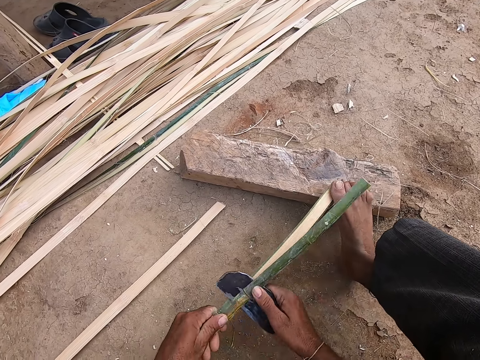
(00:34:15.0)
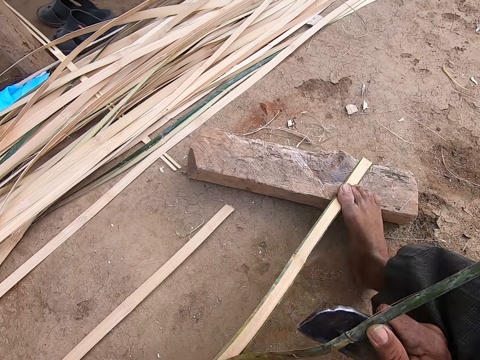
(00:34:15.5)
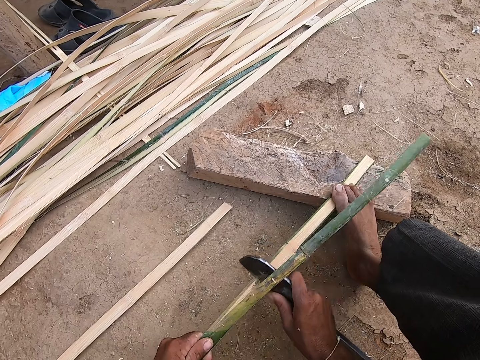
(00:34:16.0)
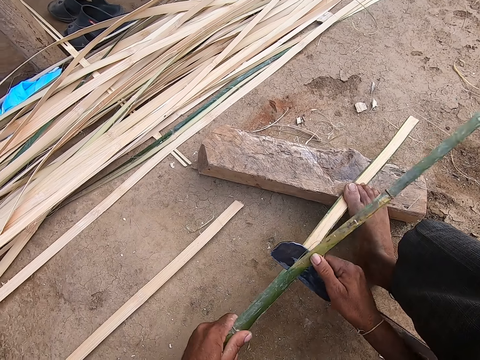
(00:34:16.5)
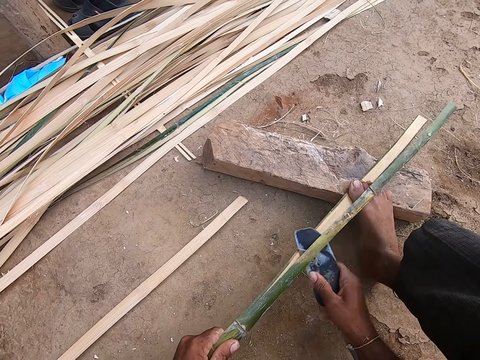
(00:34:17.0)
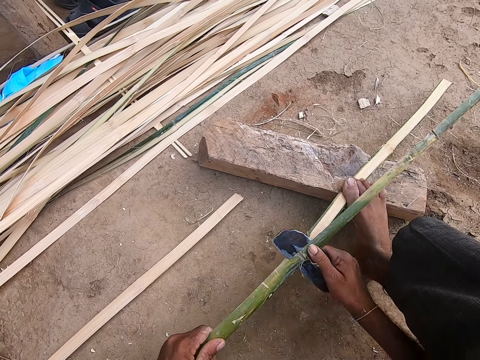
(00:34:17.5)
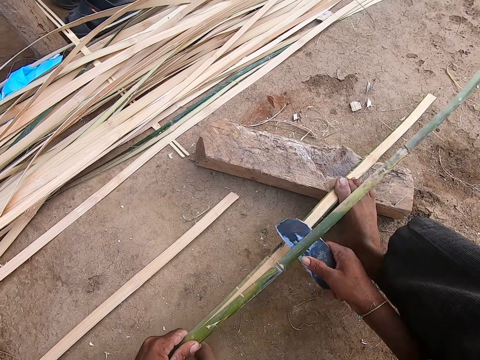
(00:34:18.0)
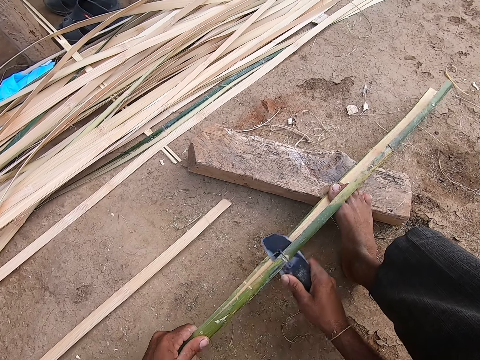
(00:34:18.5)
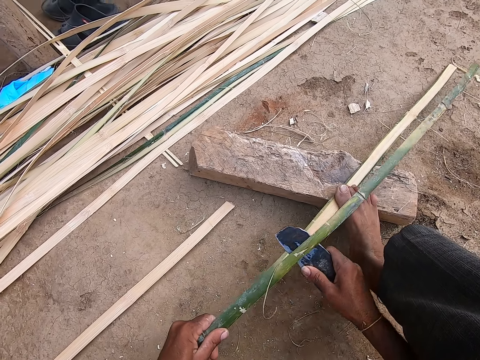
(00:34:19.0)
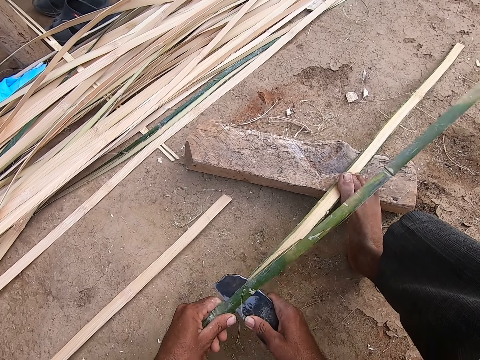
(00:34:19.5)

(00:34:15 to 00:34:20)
The camera wearer steps on another piece of reed. They cut the reed with the knife.

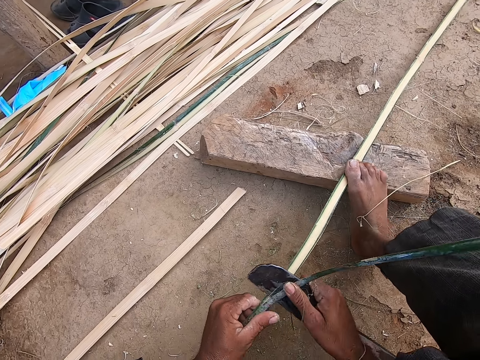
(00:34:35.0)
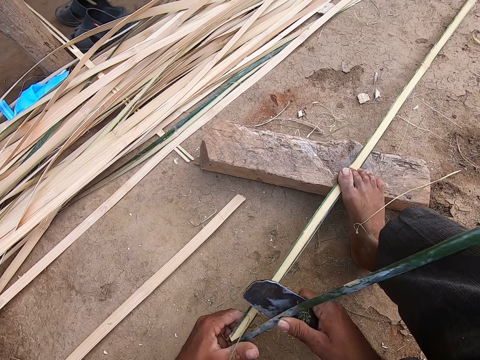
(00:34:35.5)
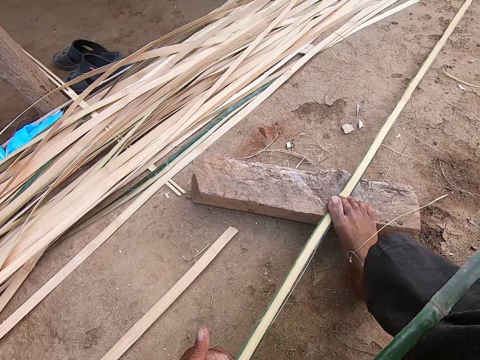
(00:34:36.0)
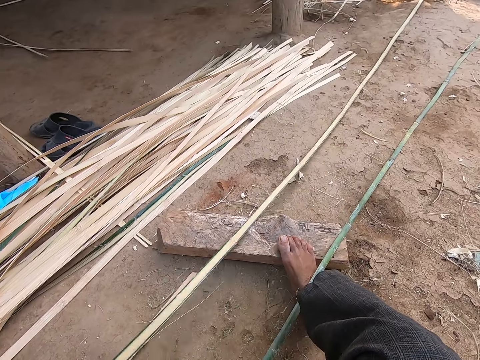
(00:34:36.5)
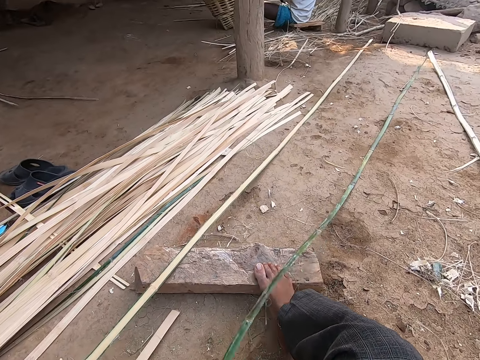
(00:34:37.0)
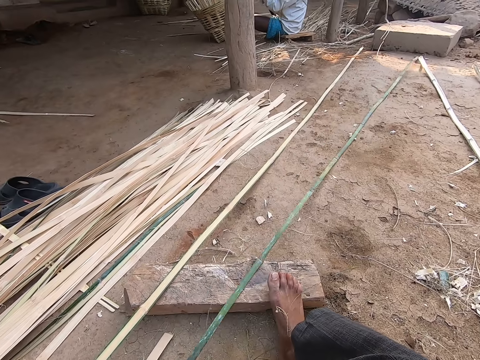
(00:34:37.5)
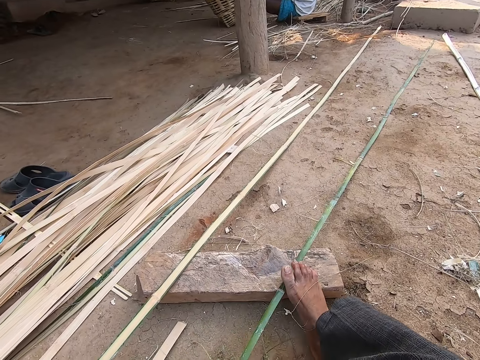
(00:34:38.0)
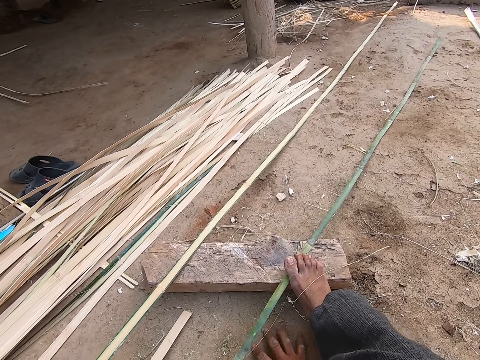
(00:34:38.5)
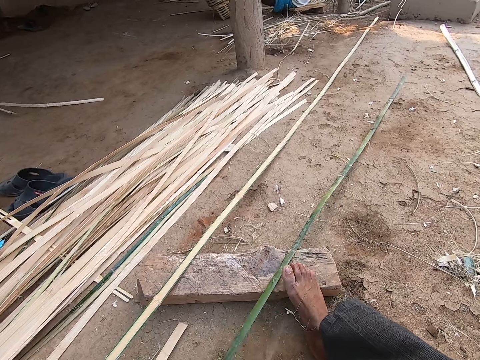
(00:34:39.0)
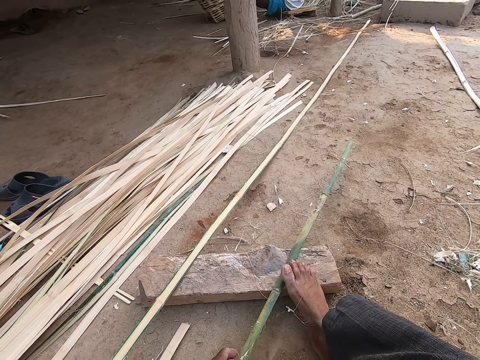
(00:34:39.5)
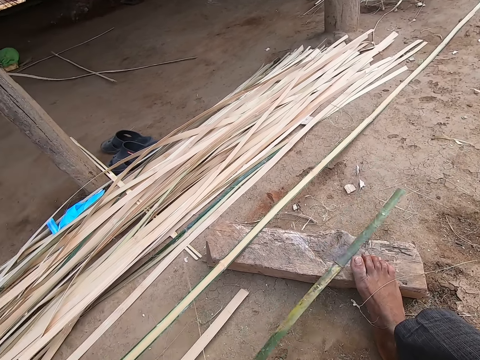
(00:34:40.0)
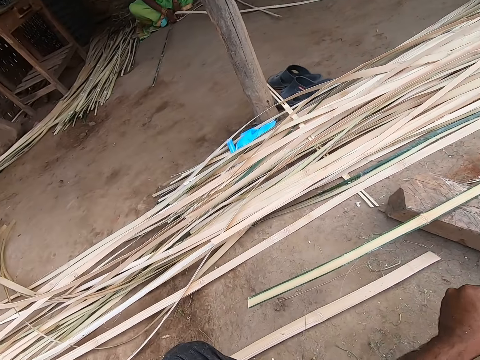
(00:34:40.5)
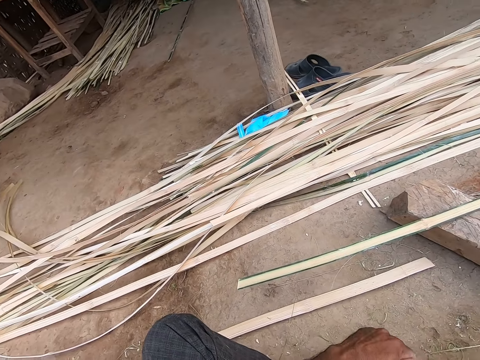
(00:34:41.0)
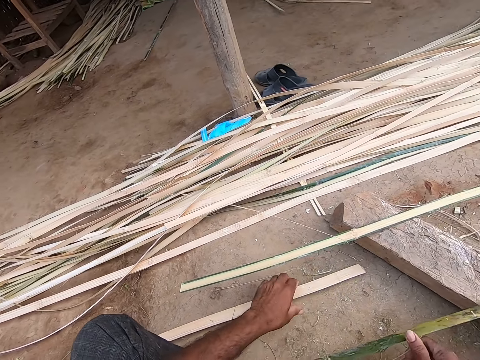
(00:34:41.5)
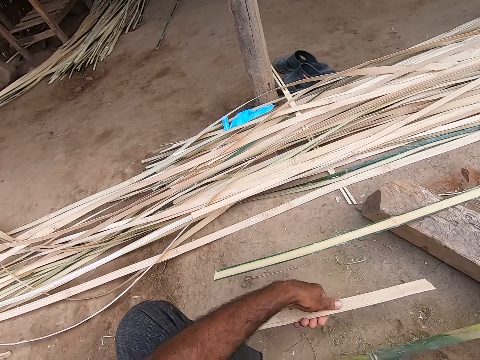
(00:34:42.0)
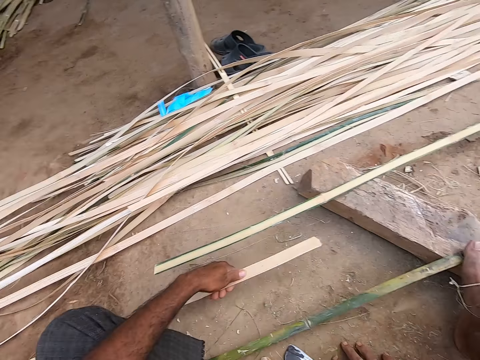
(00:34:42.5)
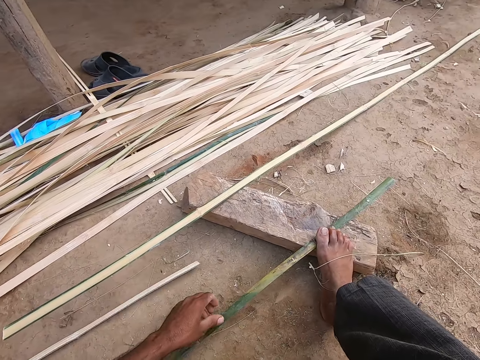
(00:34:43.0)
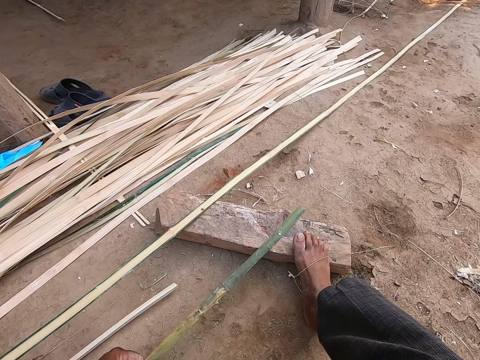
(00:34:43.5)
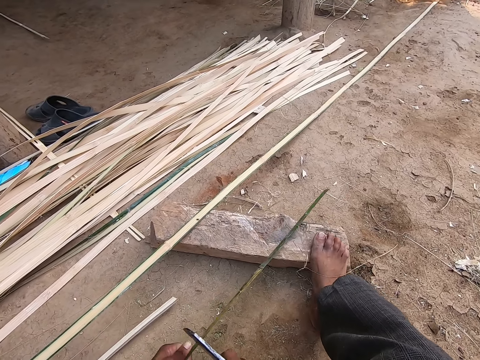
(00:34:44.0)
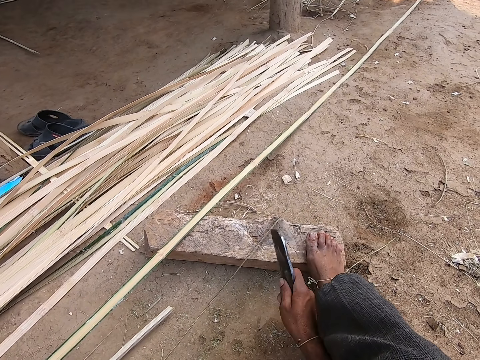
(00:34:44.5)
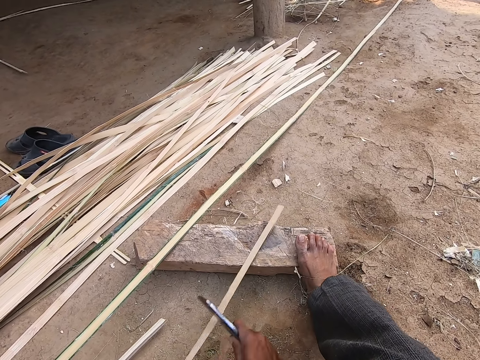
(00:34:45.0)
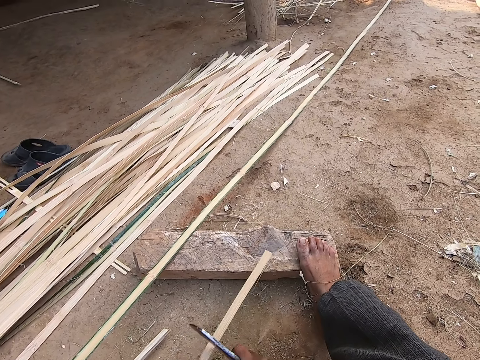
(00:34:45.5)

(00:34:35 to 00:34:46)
The camera wearer drops the bamboo cane on the ground with his right hand. He moves another reed aside. He picks the bamboo cane from the ground with his right hand. He pulls another reed, steps on the reed, and pulls the reed. He moves the bamboo cane with his left hand. He picks another reed, drops the reed on the floor, and picks another reed. He strips the bamboo cane with the sickle in his right hand. He cuts the reed with the knife.

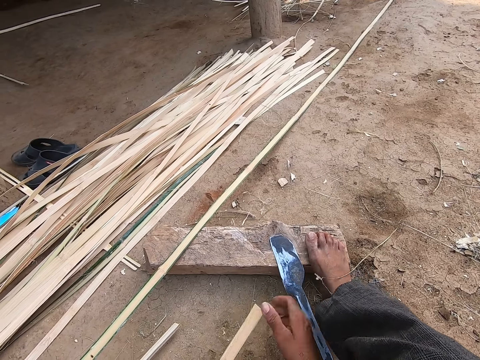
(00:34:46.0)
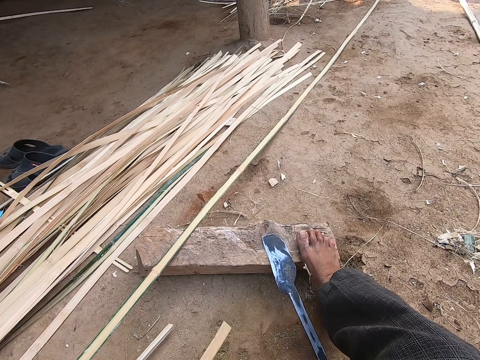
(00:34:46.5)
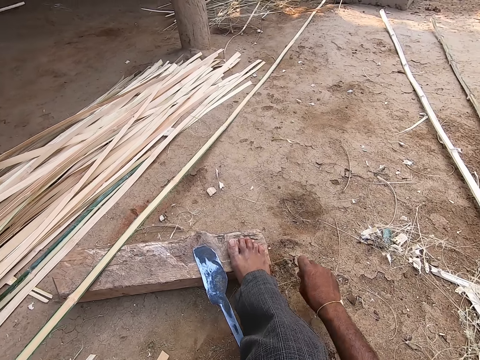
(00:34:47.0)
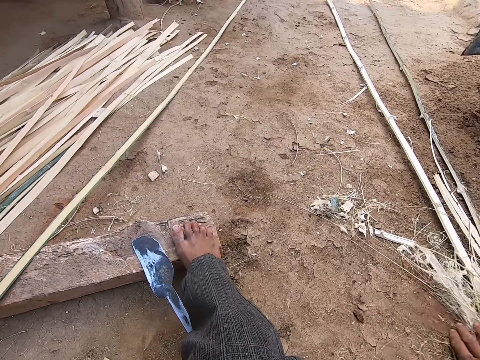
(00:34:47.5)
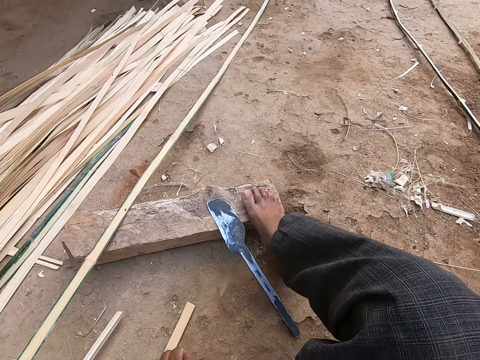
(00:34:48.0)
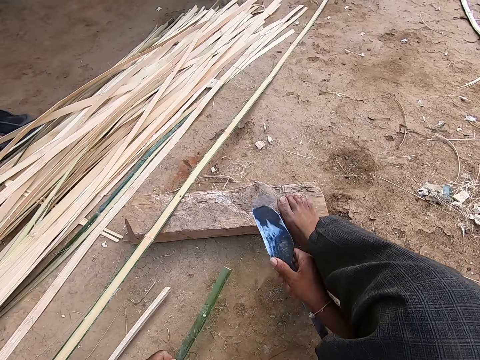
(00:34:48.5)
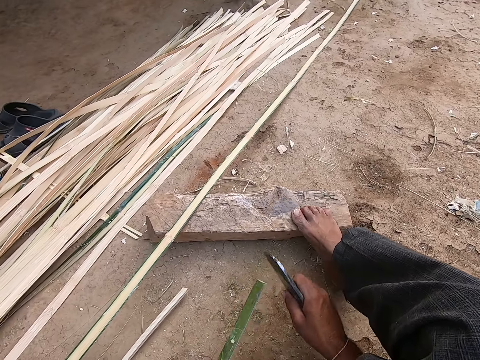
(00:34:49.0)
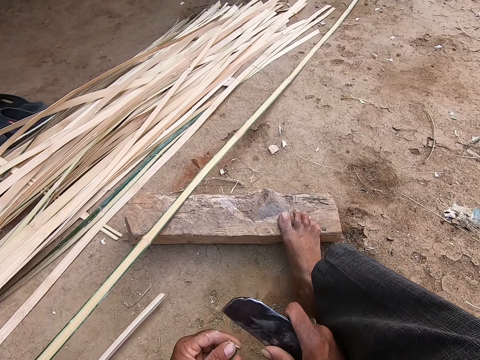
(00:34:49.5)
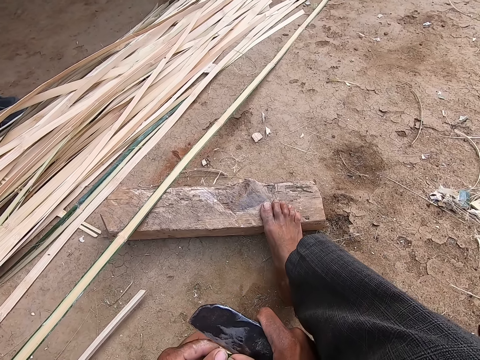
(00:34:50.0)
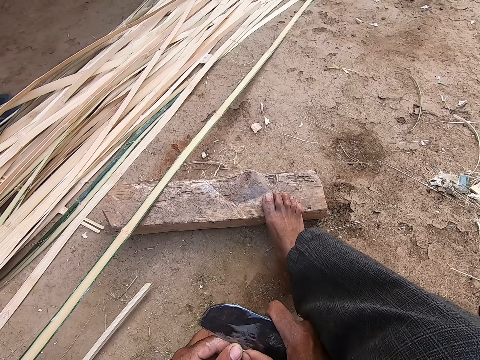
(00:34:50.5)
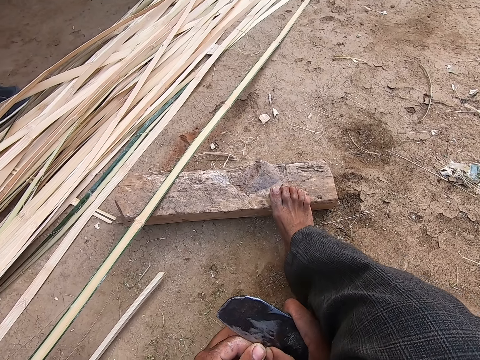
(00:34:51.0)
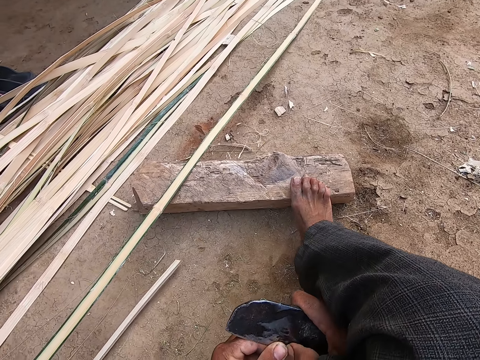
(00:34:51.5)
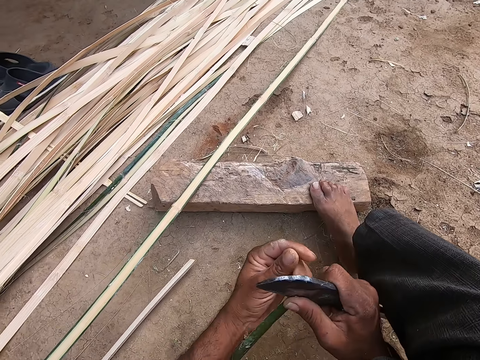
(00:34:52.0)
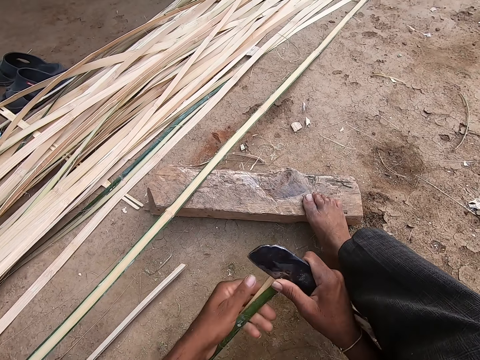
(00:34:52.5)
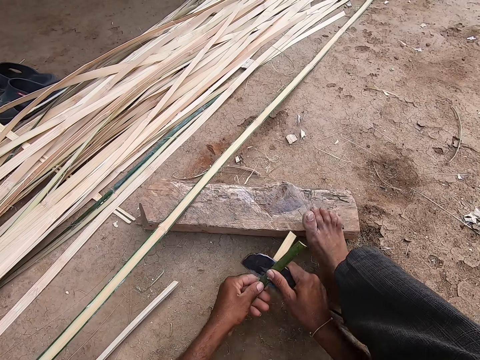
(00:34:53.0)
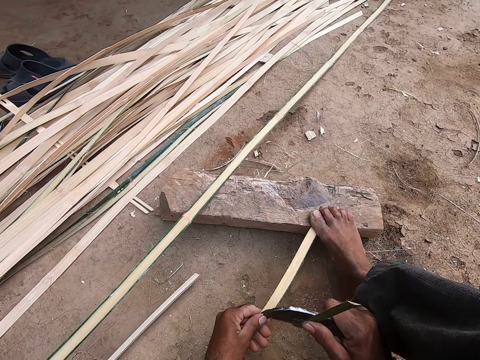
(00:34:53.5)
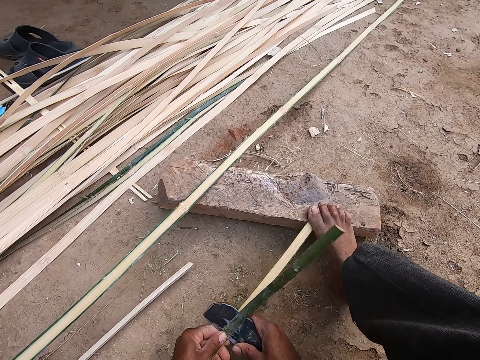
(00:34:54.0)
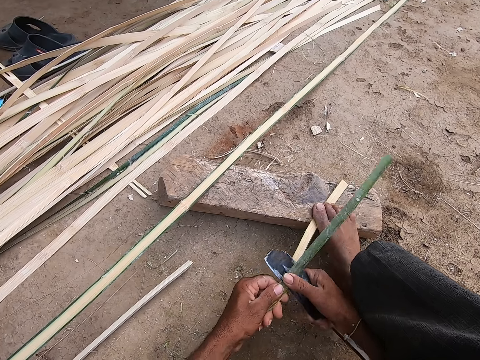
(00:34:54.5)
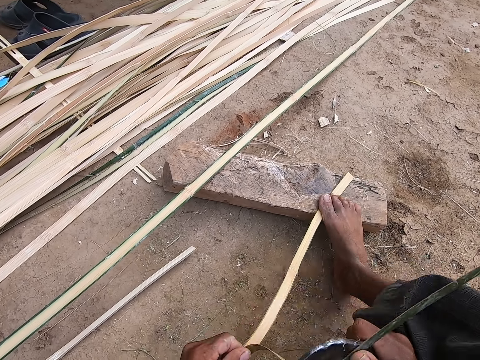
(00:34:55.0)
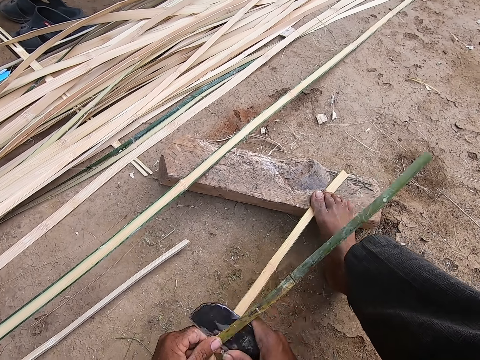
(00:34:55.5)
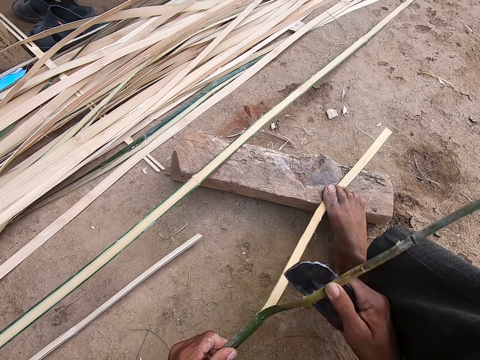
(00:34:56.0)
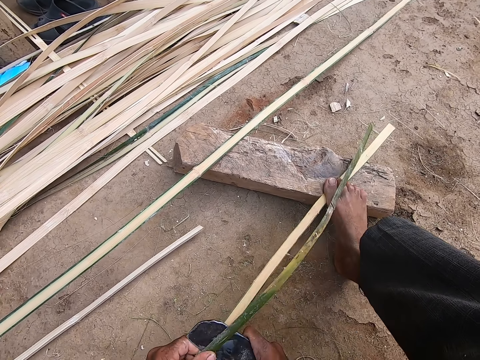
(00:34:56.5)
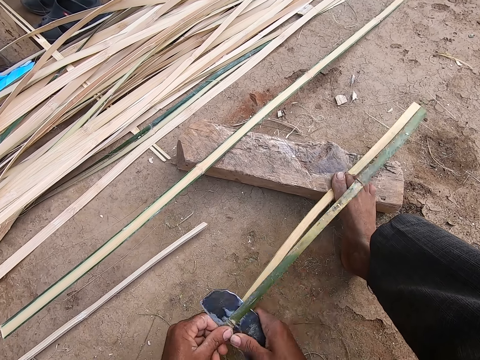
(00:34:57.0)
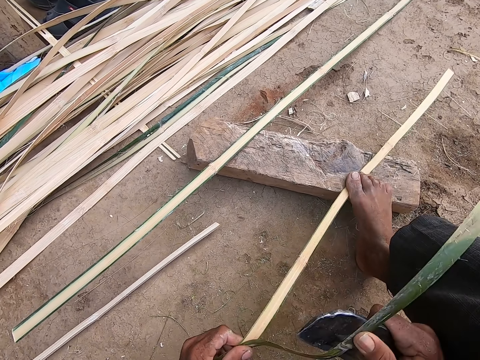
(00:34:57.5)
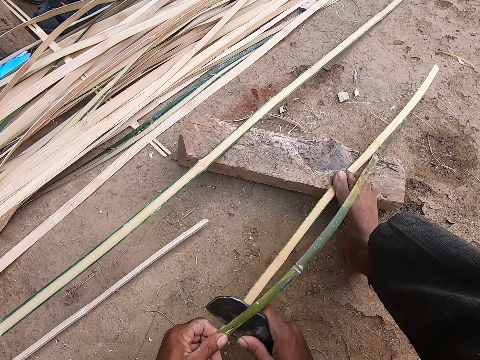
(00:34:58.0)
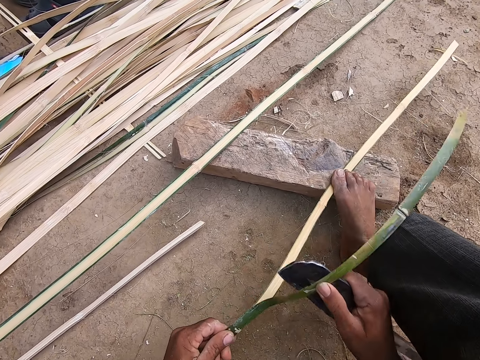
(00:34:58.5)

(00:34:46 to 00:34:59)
The camera wearer drops the sickle or knife on the log of wood with his right hand. He pulls an offcut from the bamboo cane with his right hand. He holds the reed with both hands. He removes an offcut or dirt from his leg with his right hand. He moves more dirt with his right hand. He picks the sickle from the log of wood with his right hand, and picks the bamboo cane from the ground with his left hand. He cuts the reed with the knife. He strips the bamboo cane with the sickle in his right hand. He tears the reed with both hands, and cuts the reed with the knife.
